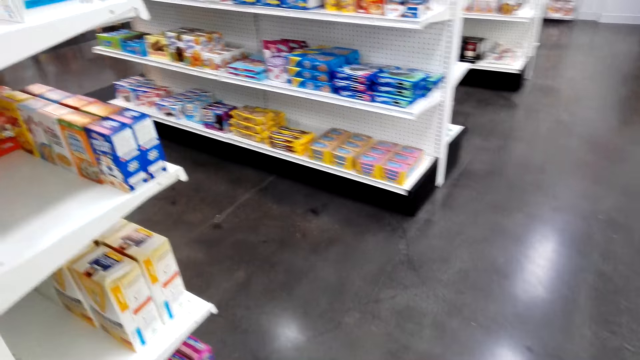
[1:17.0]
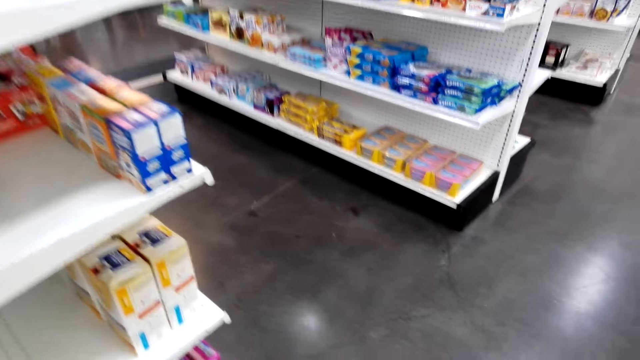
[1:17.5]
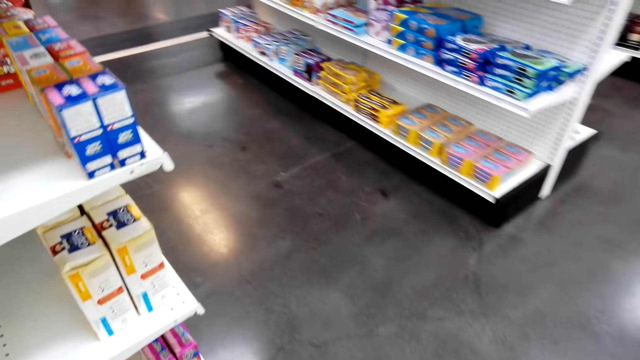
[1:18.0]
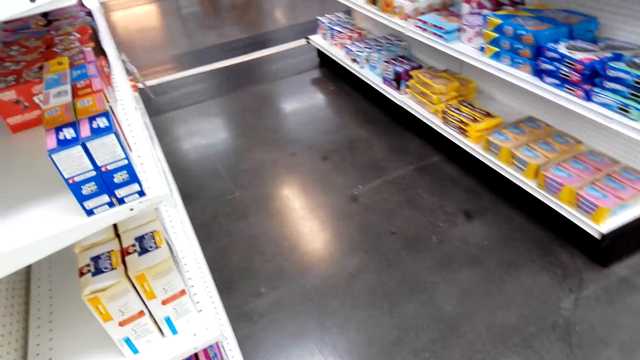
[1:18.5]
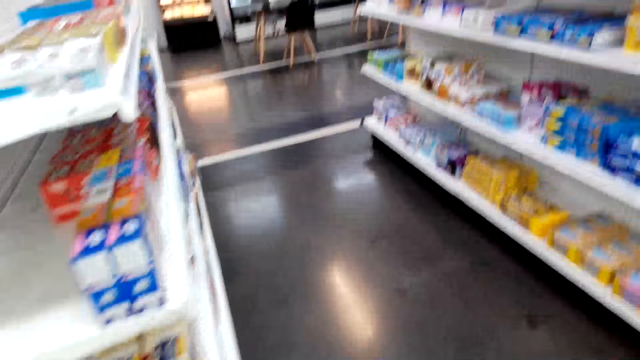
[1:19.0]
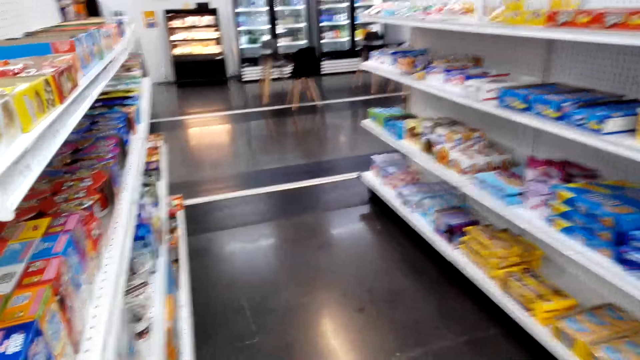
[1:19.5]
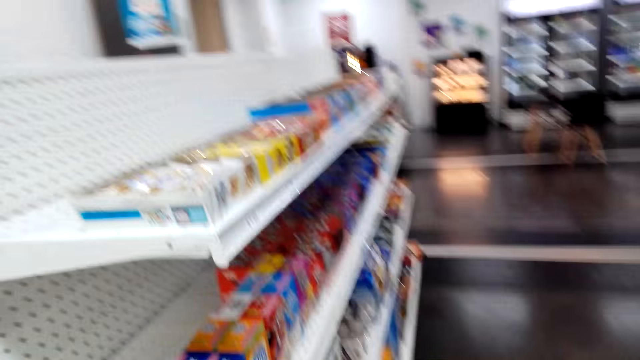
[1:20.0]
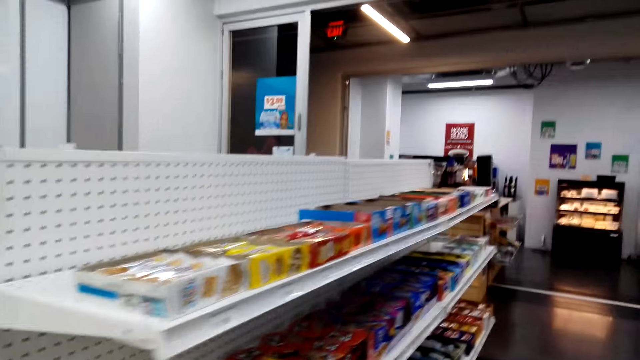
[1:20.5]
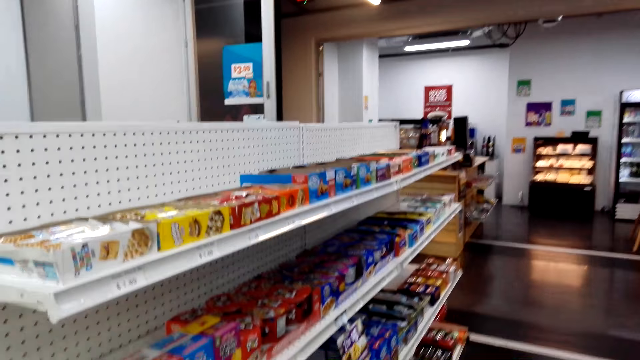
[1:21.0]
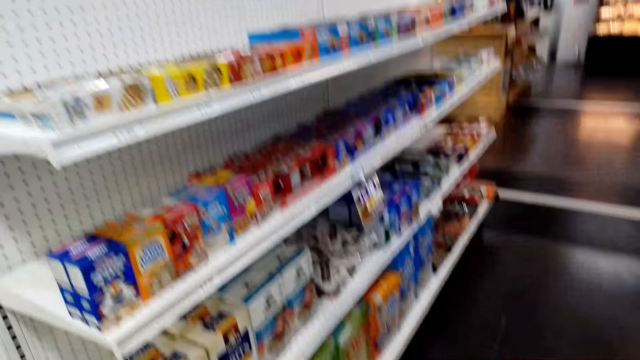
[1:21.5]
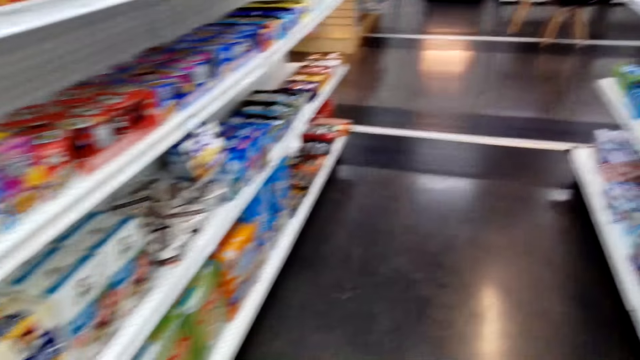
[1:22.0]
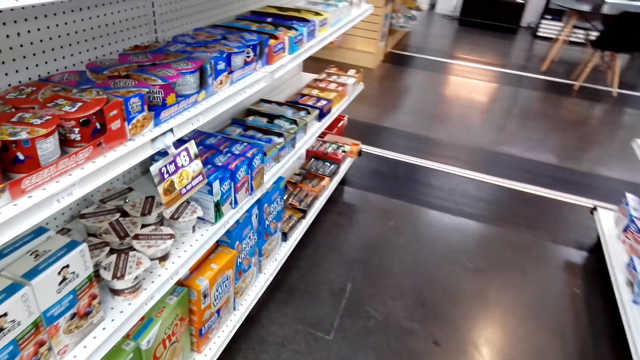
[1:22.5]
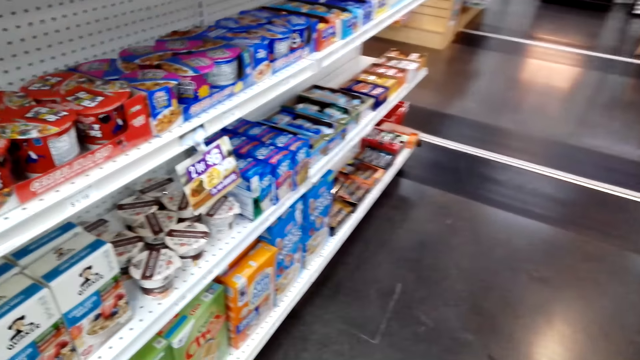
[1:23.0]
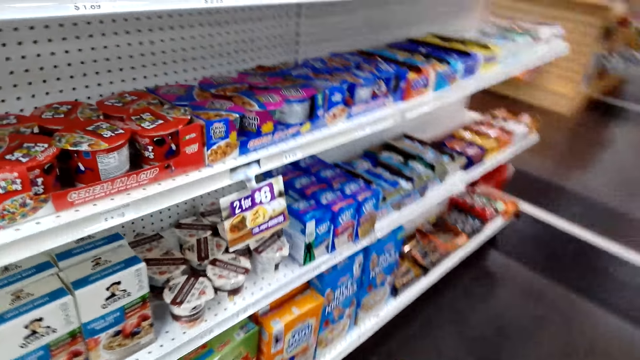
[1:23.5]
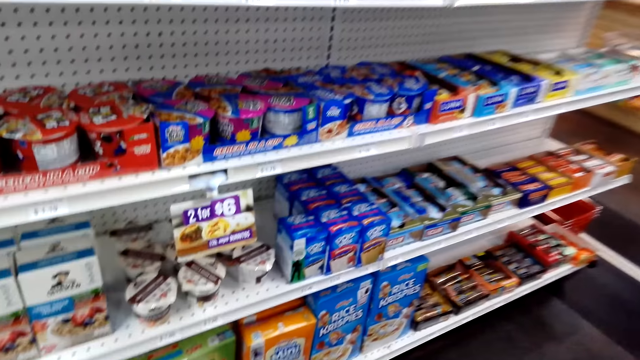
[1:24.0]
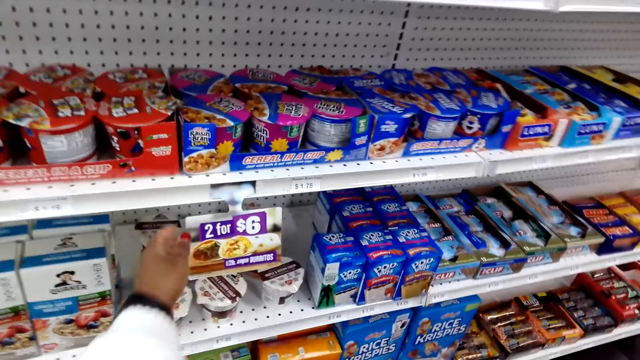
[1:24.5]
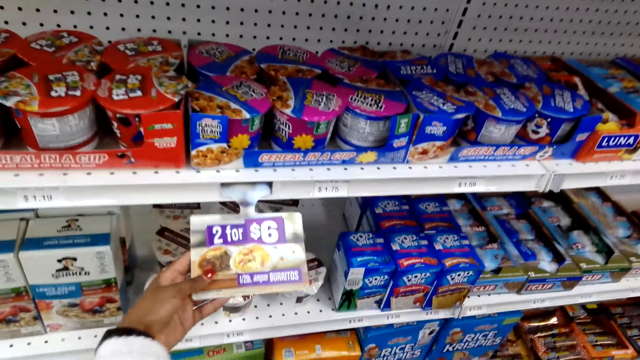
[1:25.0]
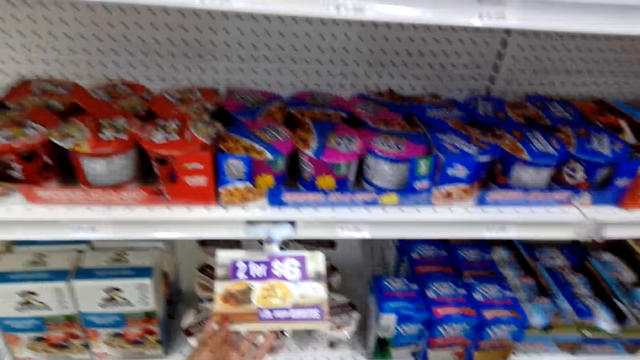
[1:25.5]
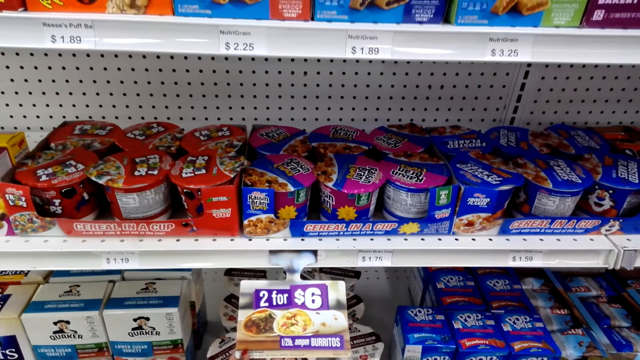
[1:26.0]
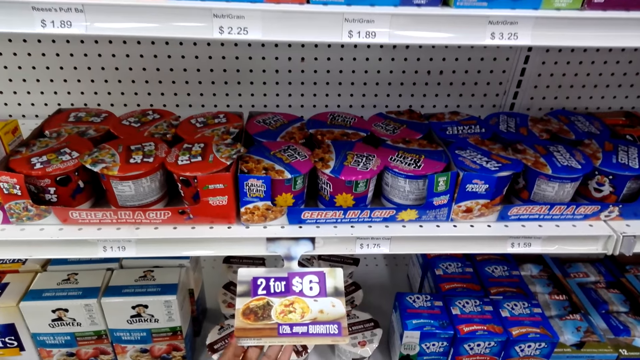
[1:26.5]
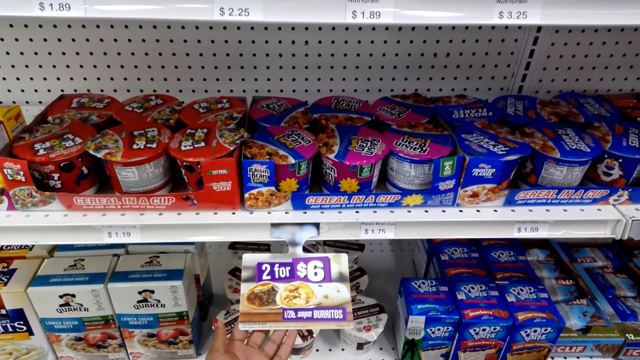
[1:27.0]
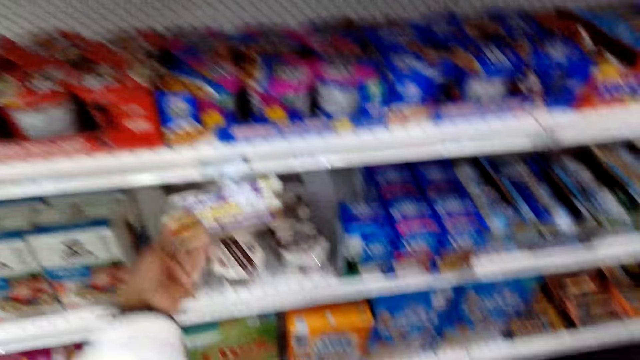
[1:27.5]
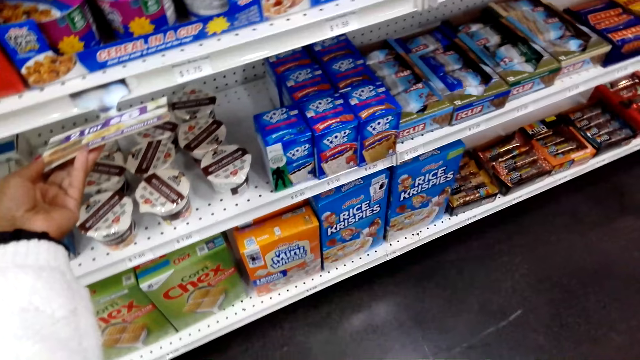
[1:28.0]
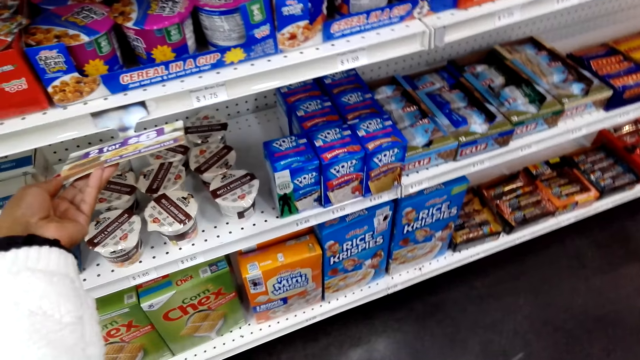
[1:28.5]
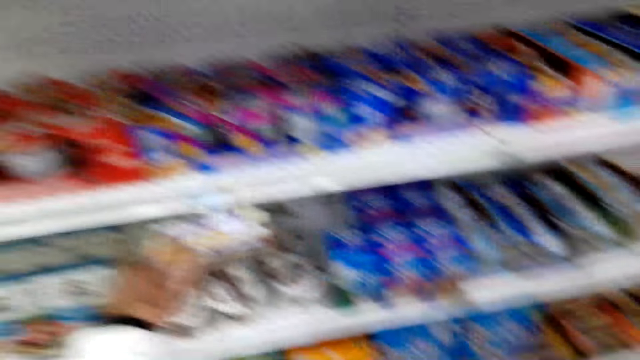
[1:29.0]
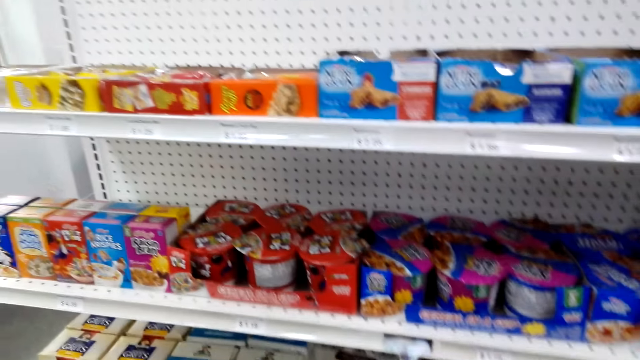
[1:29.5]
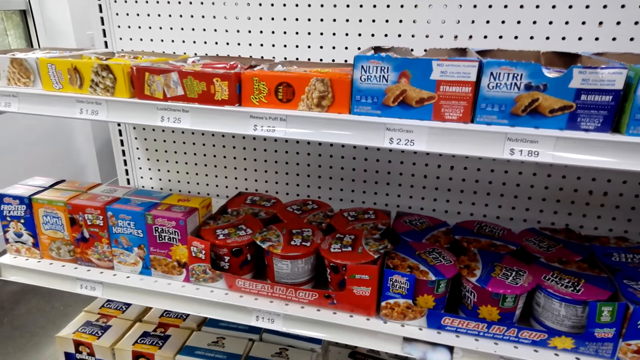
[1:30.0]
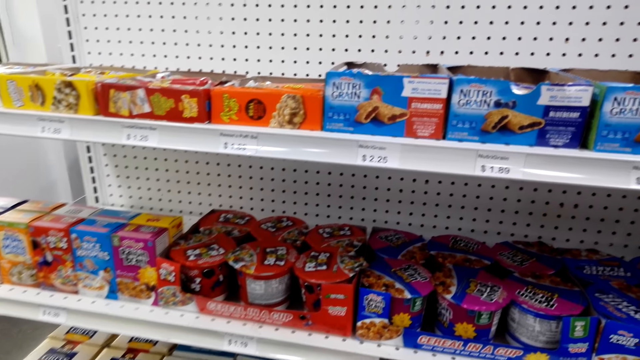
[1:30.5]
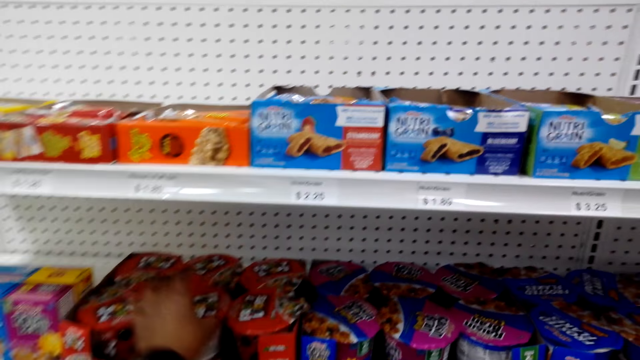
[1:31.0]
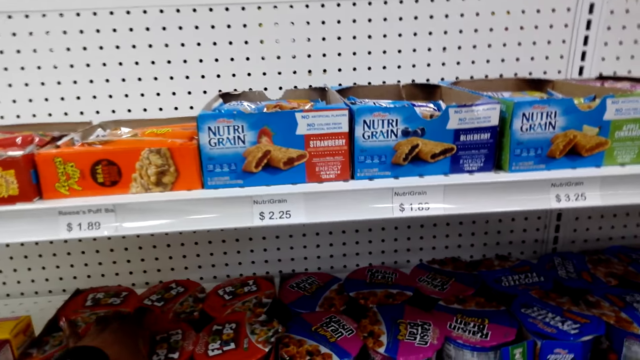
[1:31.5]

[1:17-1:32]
The camera wearer looks at the items on the shelves. They walk in the supermarket. They touch a tag. They look around. They look at the price tag.

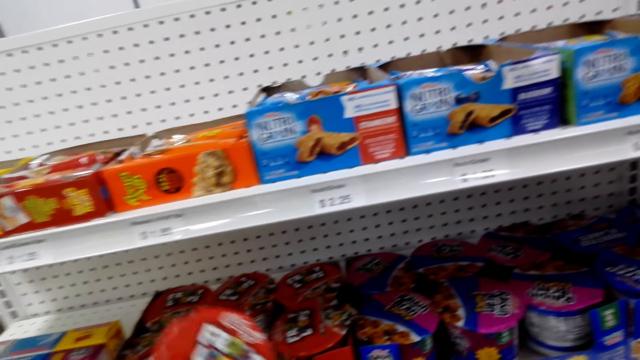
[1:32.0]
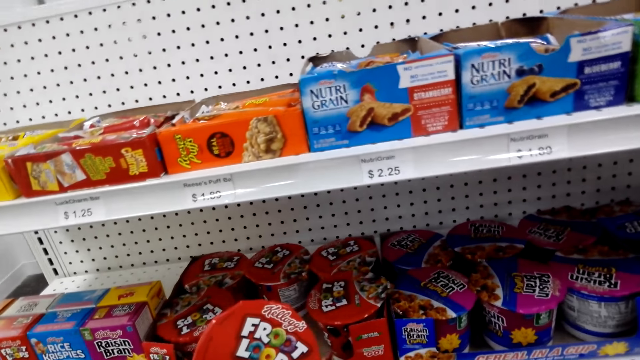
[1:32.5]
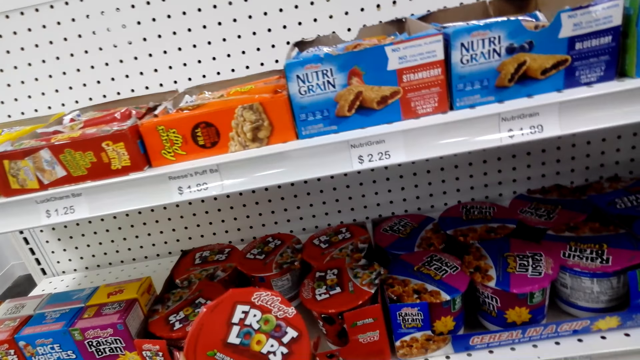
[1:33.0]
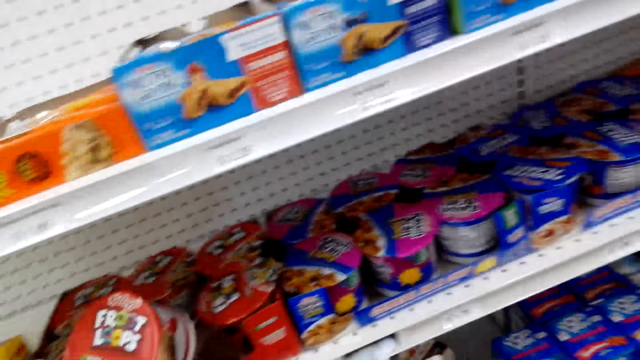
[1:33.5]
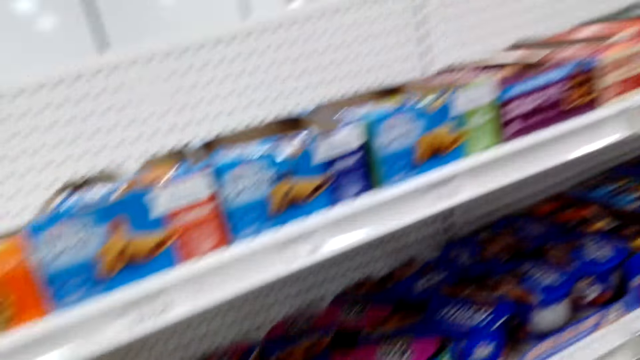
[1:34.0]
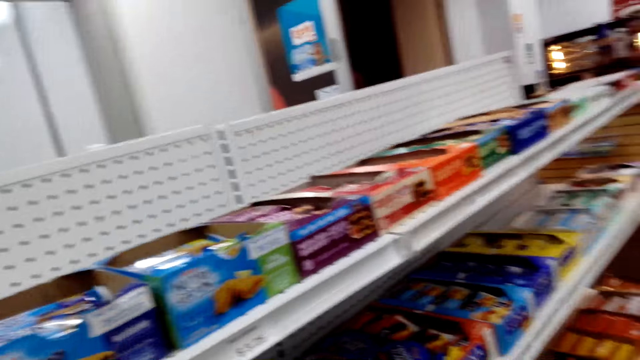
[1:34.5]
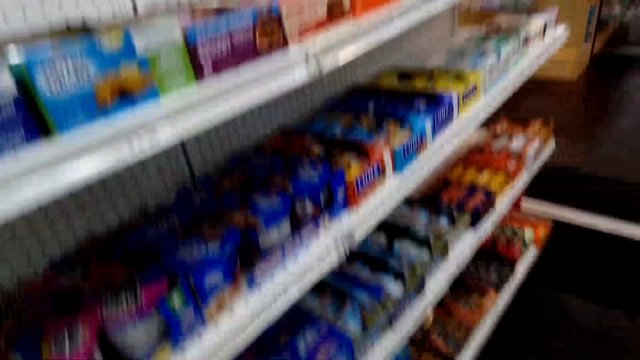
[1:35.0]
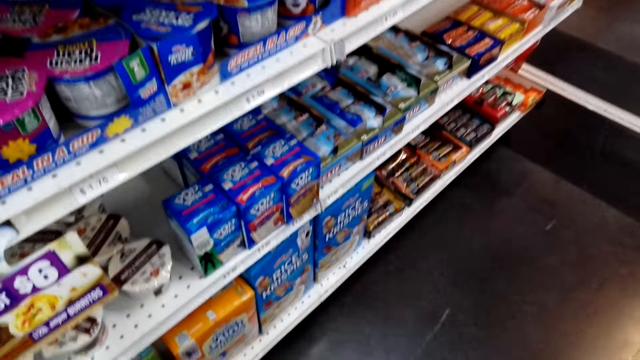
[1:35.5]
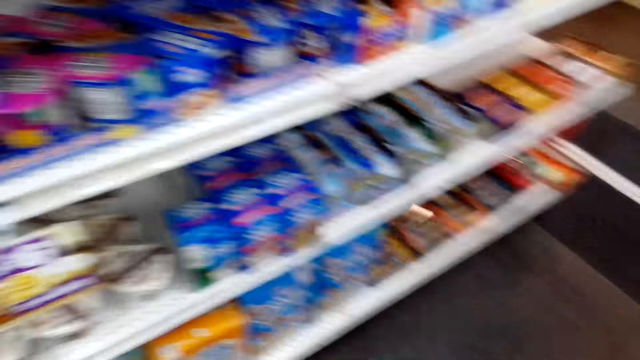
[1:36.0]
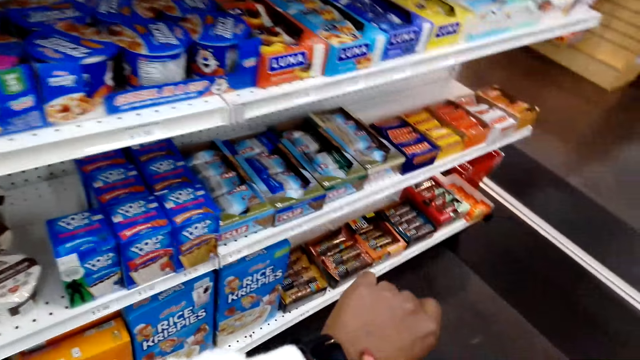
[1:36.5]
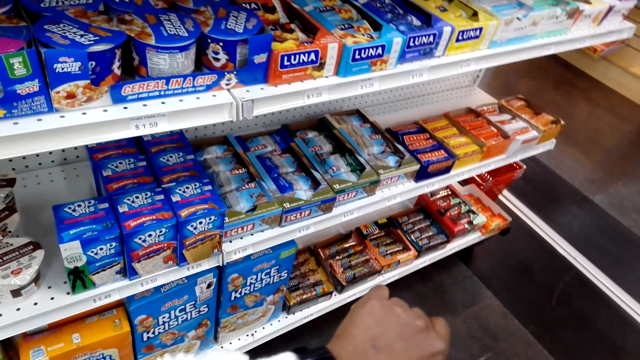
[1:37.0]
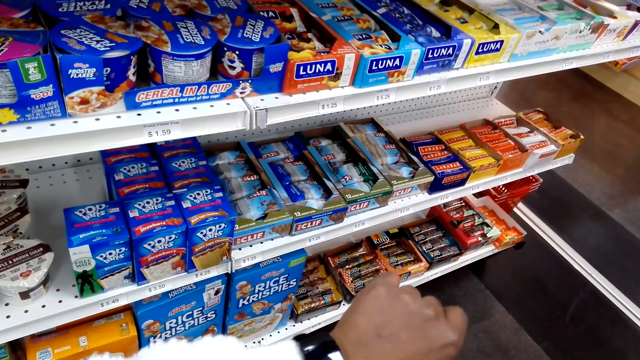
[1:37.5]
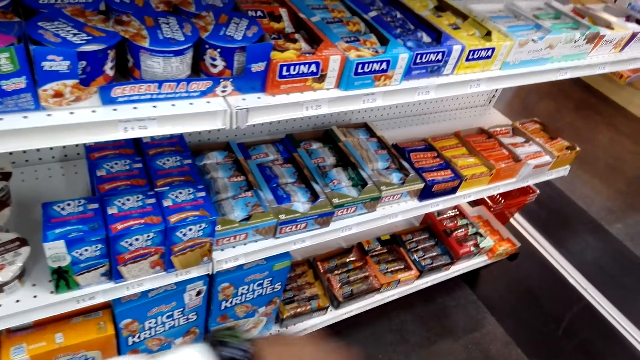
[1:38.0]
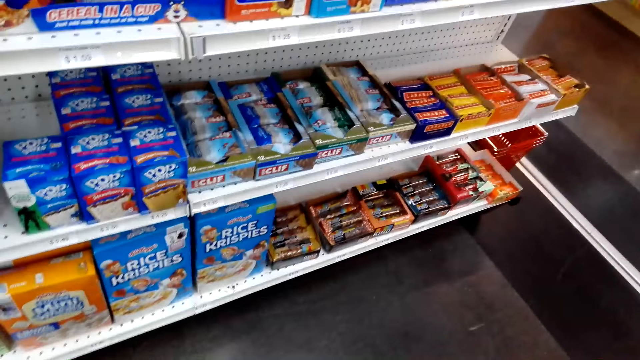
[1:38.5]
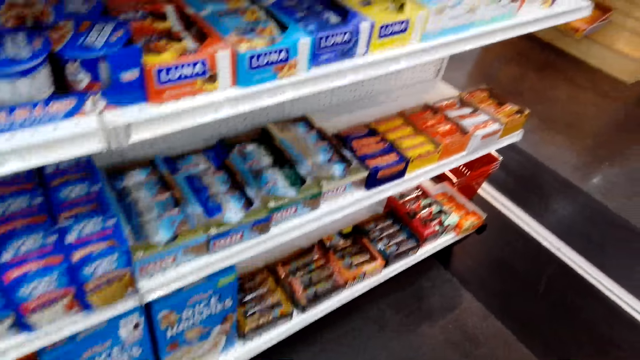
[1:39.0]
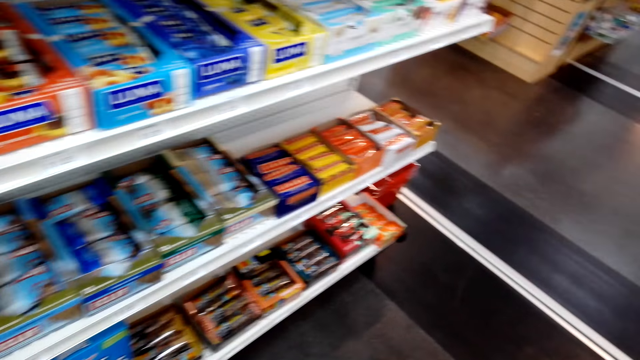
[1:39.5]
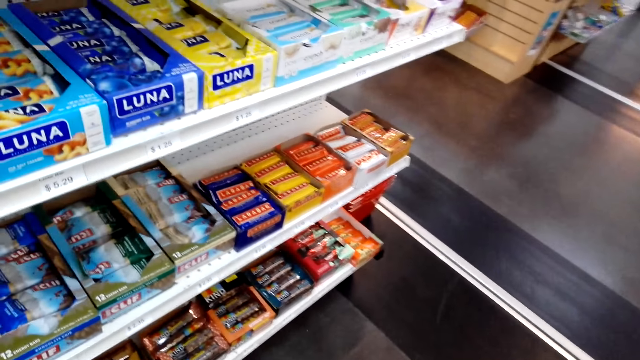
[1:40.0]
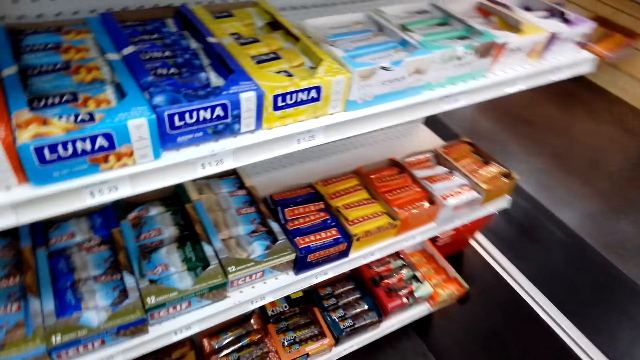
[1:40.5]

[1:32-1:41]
The camera wearer takes a yoghurt. They walk around. They look around. They stretch their hand. They look at the hand watch. They look around.
